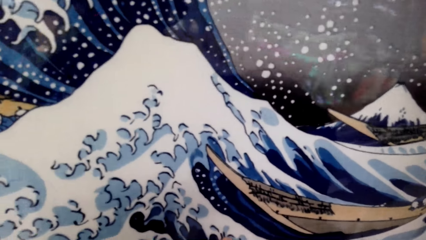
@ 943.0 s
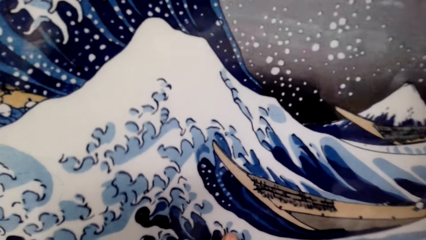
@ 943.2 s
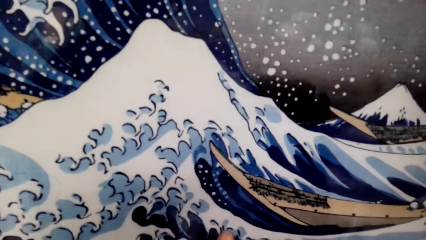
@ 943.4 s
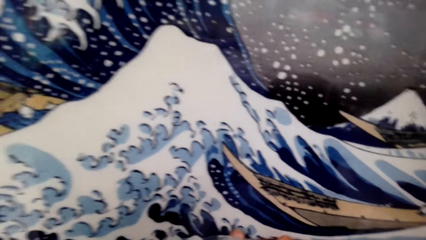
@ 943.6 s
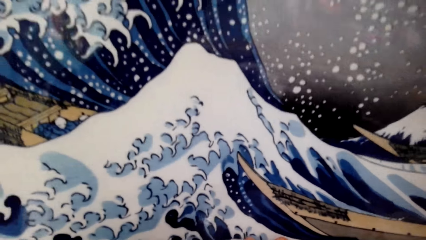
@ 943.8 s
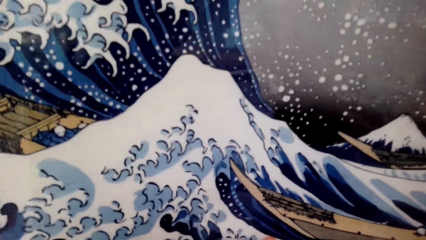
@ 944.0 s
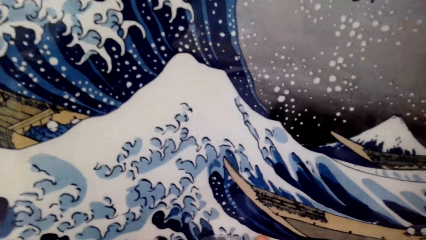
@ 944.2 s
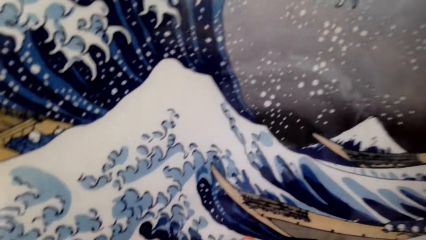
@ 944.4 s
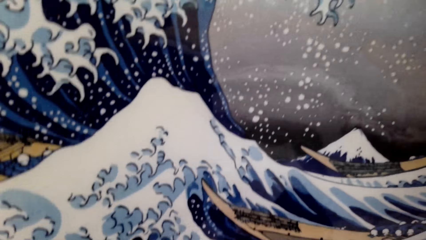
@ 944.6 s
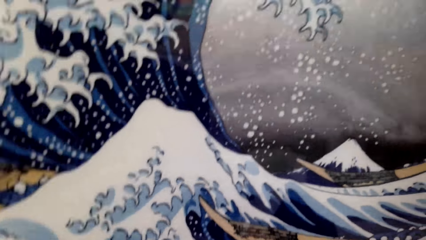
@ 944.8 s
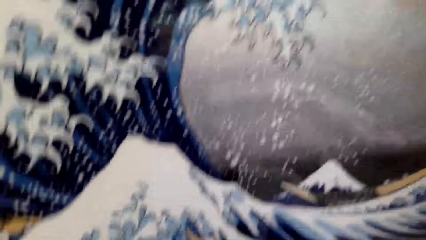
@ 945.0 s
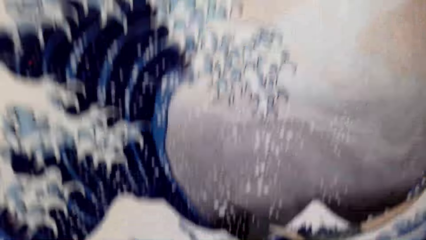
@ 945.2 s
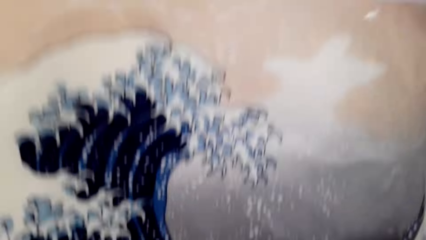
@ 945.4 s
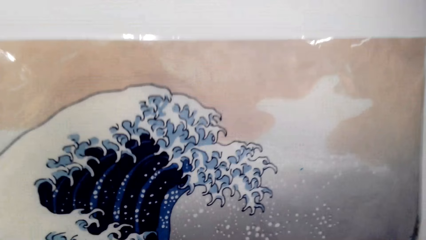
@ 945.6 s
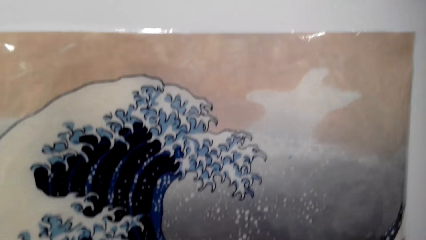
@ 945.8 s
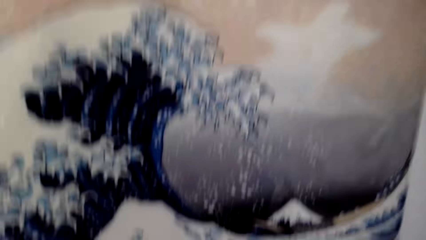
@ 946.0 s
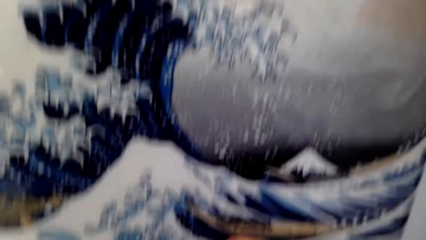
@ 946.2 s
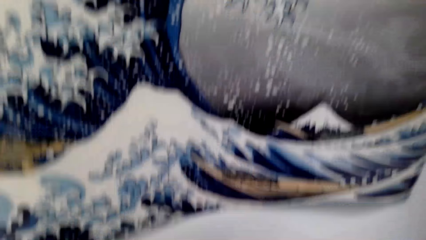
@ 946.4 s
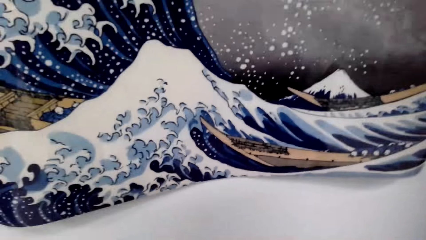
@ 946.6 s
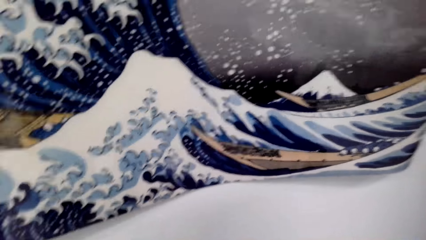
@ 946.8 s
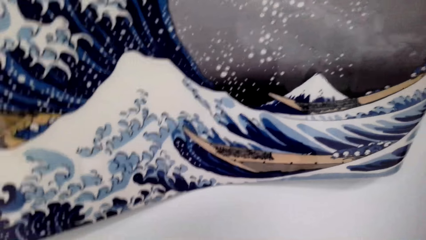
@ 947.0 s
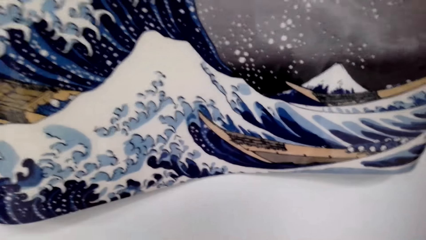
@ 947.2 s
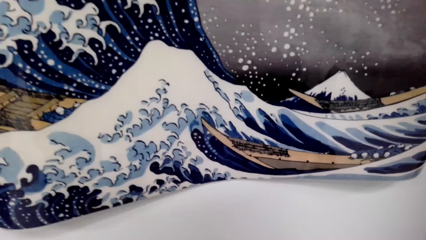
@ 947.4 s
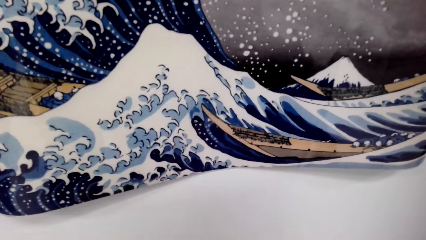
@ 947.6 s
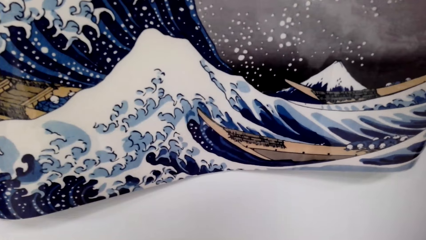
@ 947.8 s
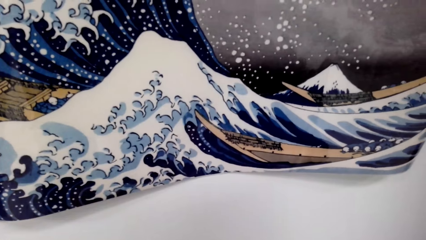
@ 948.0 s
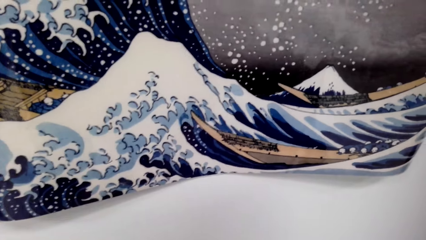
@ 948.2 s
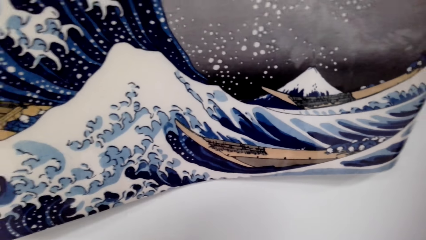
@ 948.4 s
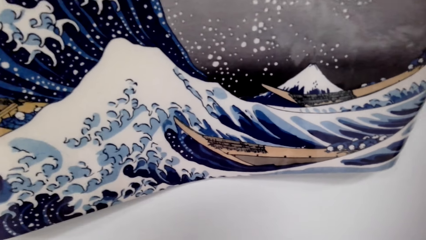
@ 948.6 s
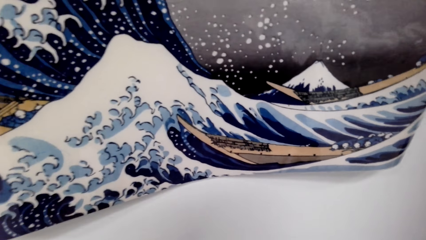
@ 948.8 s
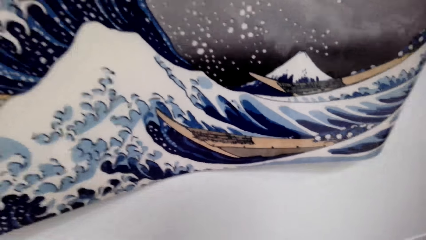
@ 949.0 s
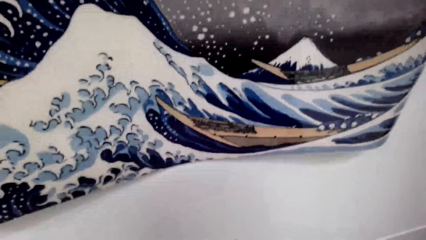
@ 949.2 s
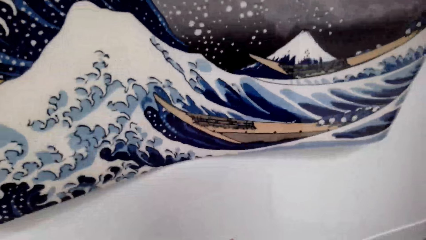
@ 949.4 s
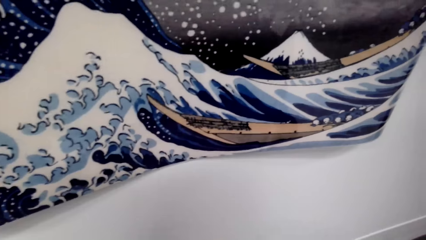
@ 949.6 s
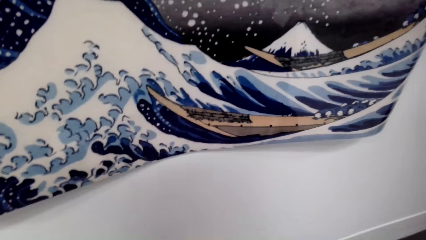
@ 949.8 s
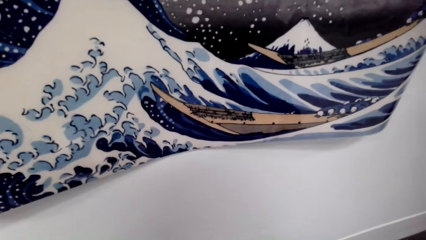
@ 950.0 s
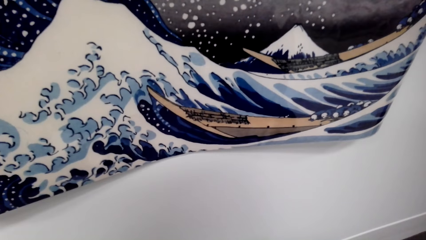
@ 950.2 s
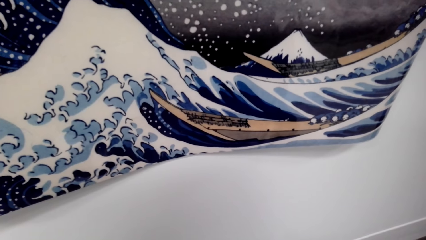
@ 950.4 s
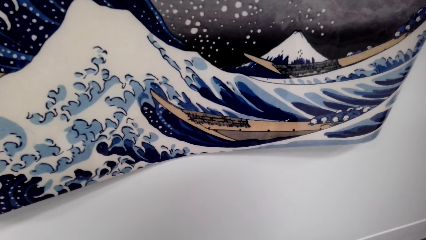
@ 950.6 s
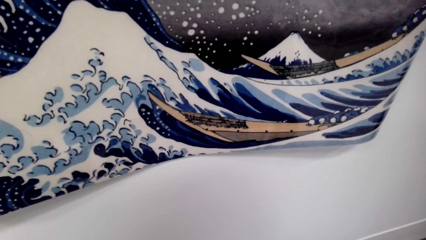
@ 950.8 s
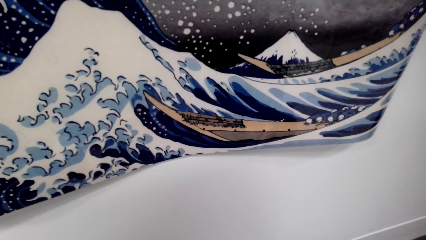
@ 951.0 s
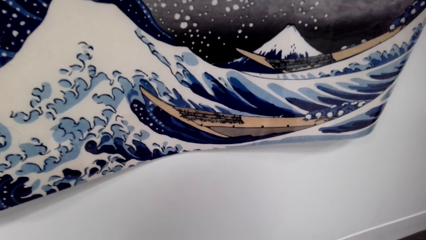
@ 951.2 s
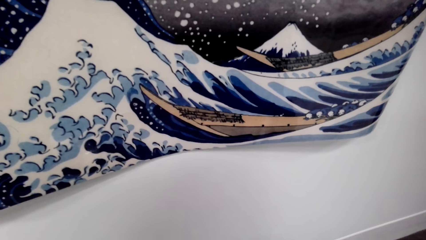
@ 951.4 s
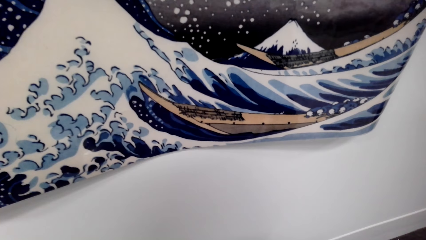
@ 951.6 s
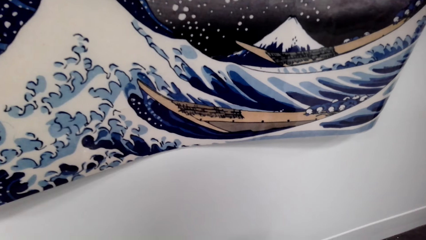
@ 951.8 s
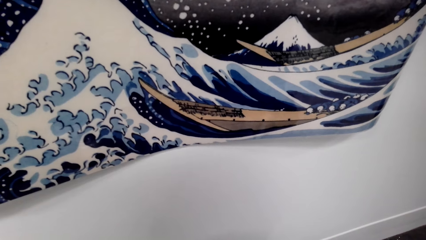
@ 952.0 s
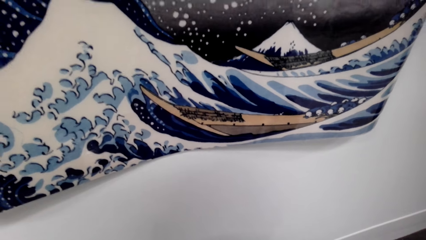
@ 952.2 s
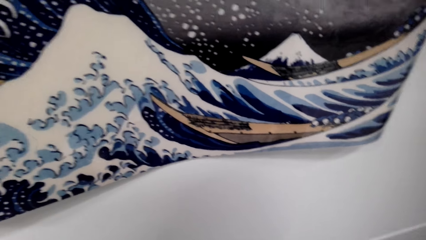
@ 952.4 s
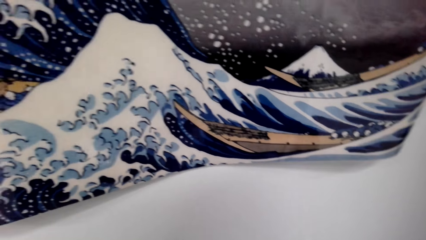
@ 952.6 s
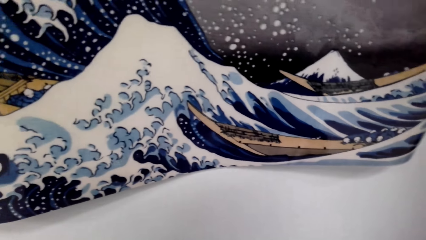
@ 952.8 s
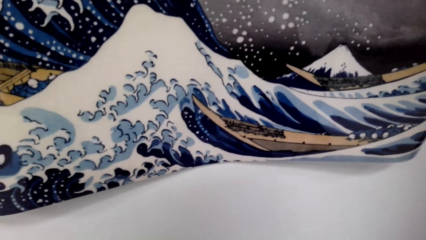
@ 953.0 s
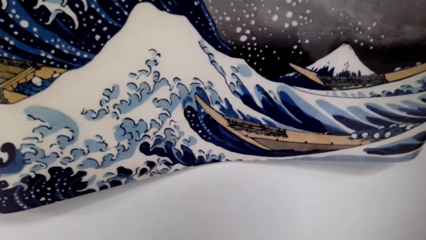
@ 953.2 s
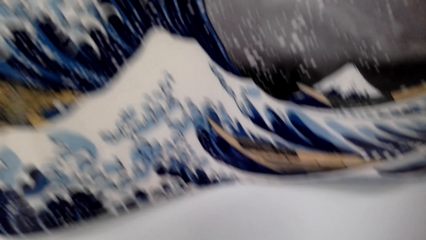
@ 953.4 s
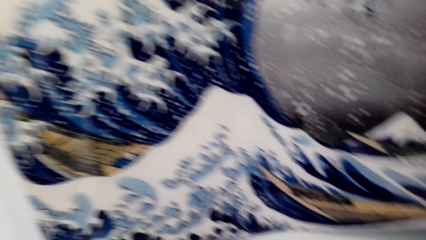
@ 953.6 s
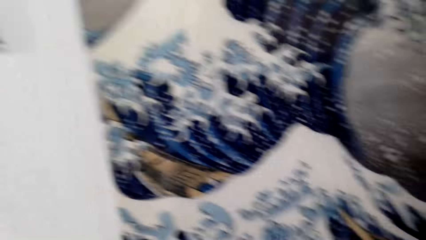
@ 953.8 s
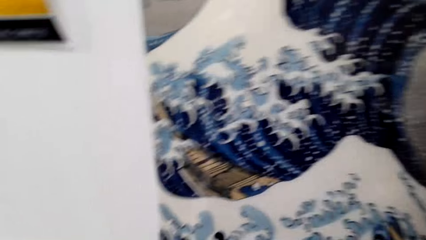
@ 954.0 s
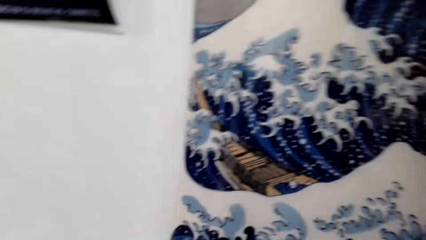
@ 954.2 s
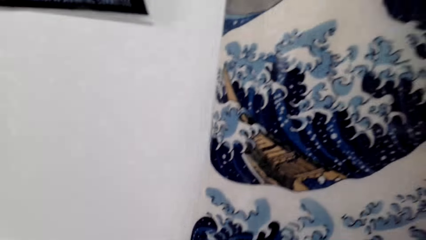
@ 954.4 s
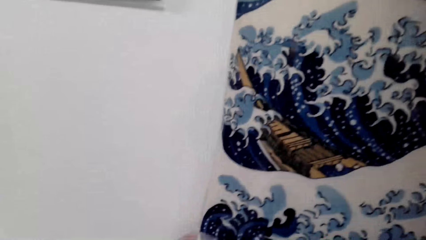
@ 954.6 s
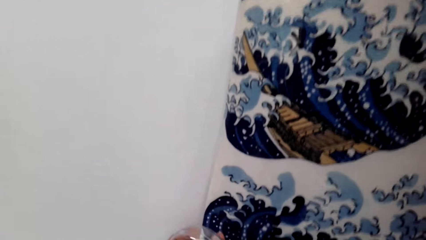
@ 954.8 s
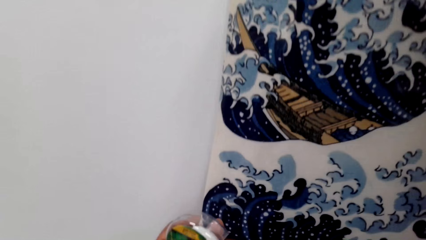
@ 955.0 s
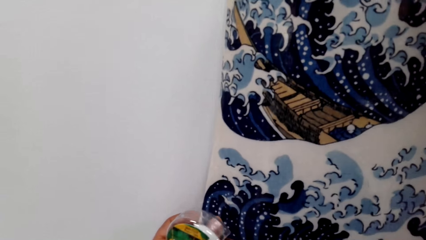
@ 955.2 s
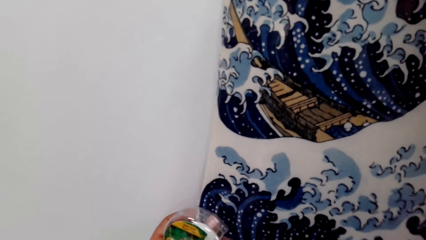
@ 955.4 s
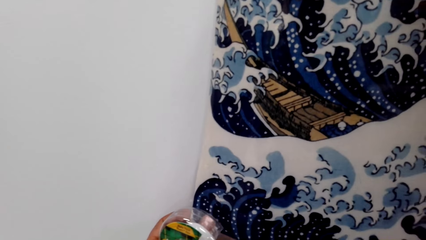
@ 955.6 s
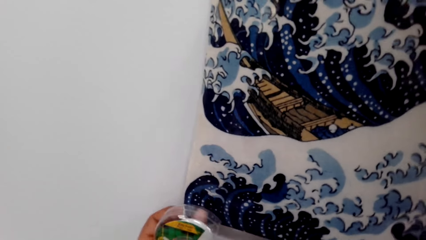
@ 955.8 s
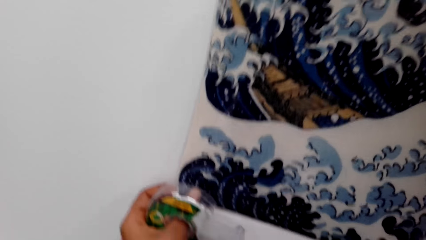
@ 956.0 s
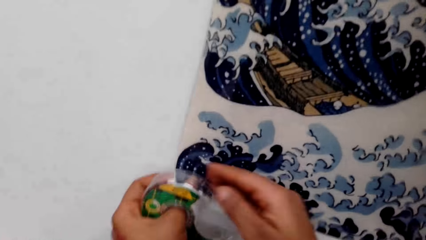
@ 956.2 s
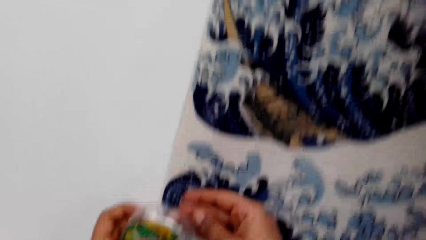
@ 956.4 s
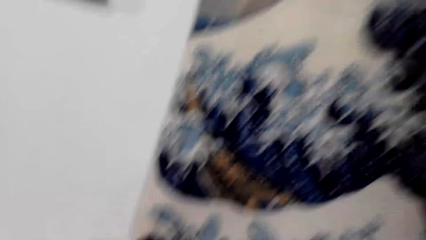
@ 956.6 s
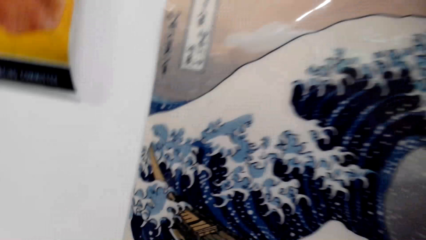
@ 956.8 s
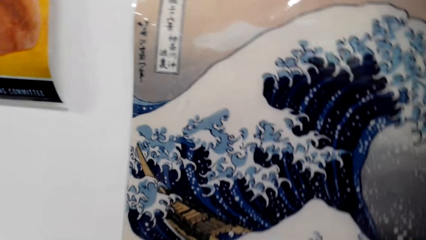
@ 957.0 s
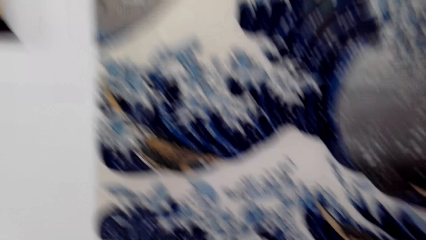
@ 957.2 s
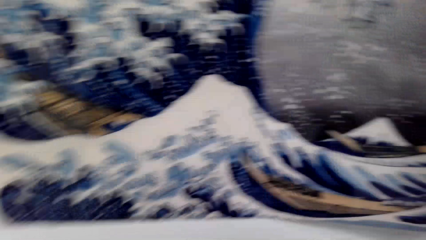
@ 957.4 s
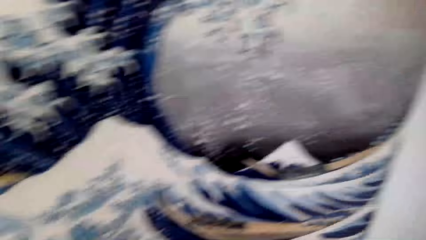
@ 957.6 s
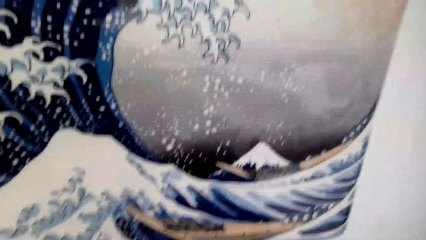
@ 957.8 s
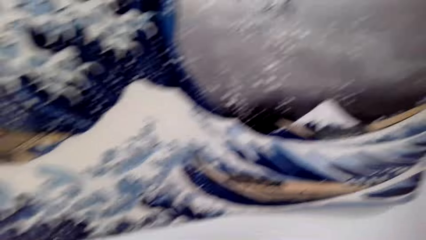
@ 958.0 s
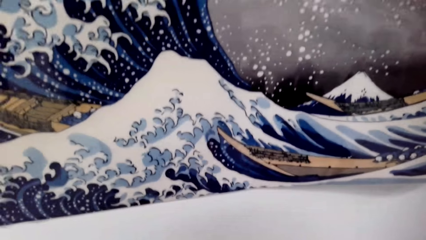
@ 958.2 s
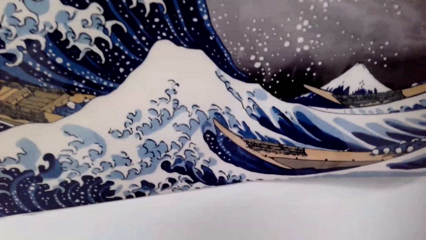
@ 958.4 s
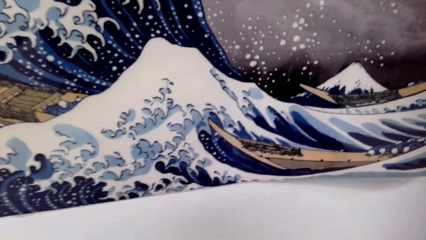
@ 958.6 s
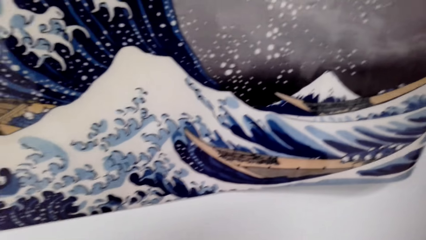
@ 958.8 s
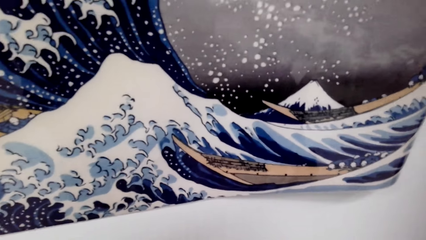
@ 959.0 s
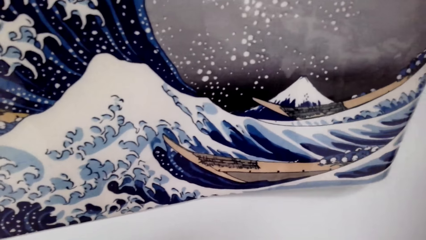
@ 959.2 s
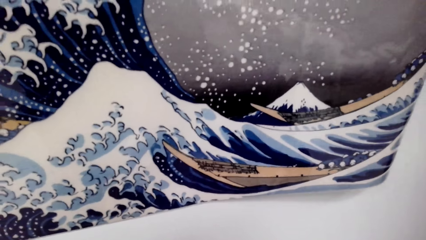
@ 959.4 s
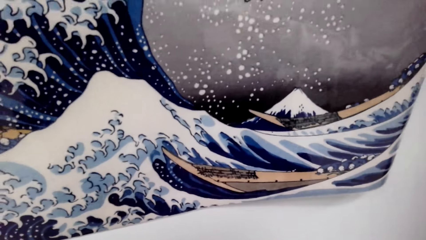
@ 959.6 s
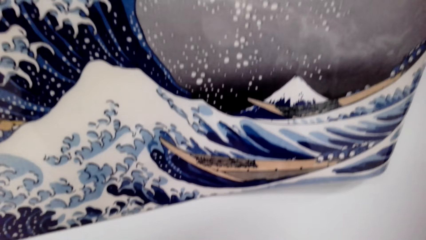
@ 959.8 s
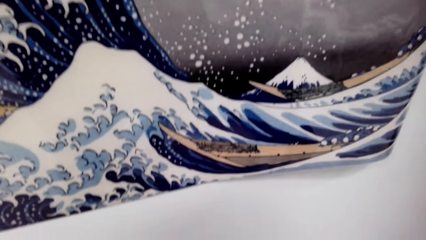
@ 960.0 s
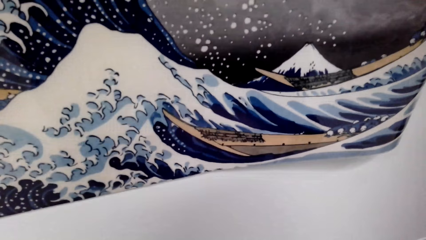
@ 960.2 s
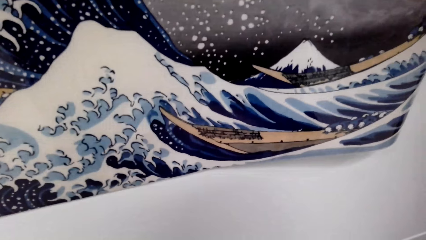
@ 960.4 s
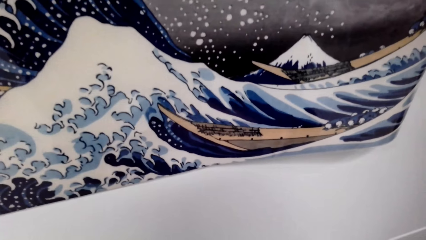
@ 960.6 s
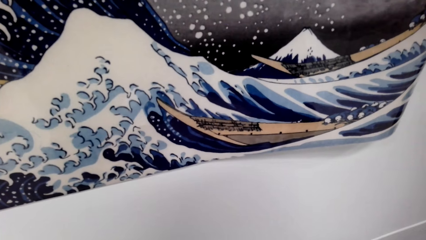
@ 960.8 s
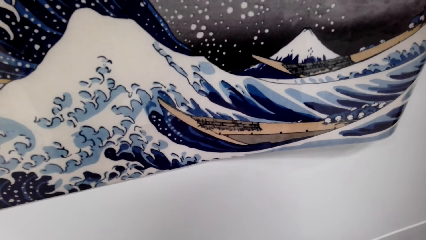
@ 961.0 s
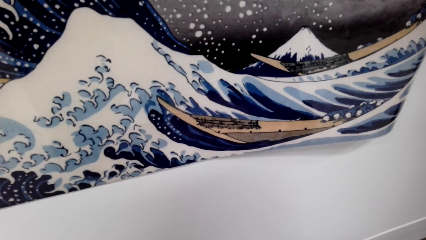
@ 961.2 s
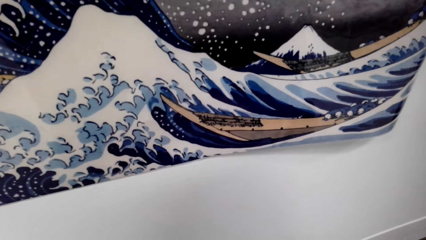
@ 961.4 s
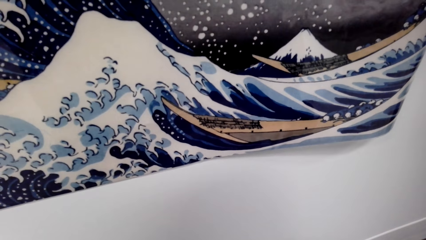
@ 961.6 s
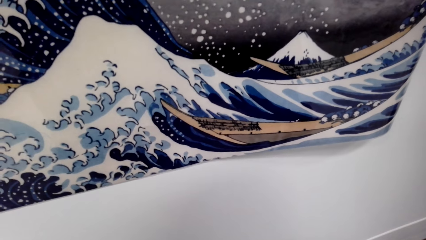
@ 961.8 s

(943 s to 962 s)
The camera wearer looks around. They cut the cellotape.
